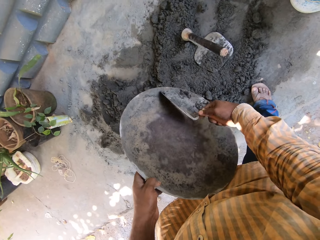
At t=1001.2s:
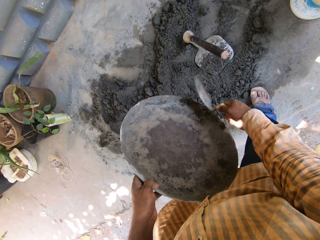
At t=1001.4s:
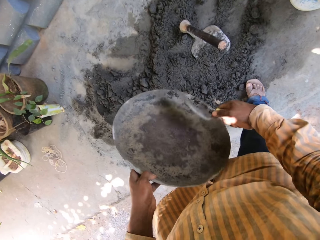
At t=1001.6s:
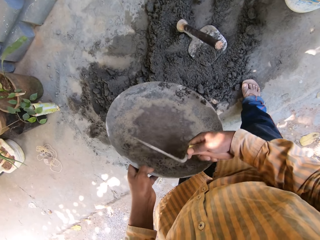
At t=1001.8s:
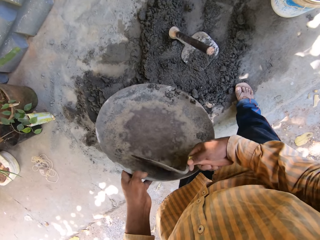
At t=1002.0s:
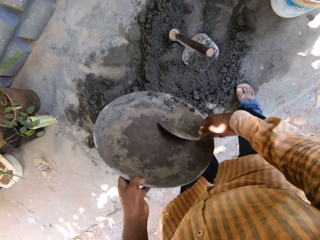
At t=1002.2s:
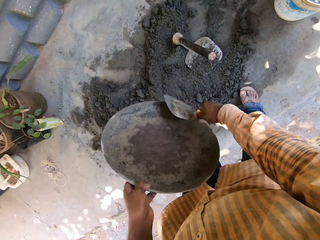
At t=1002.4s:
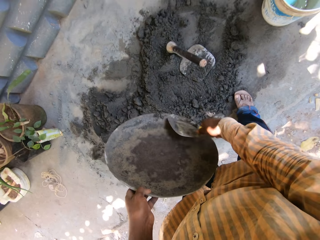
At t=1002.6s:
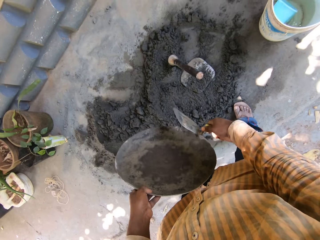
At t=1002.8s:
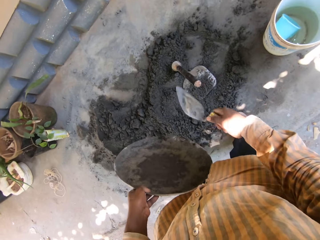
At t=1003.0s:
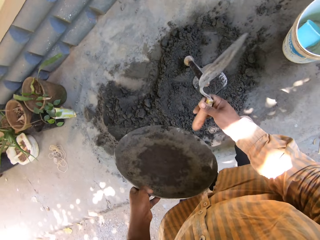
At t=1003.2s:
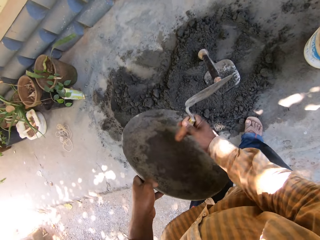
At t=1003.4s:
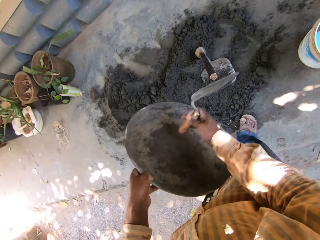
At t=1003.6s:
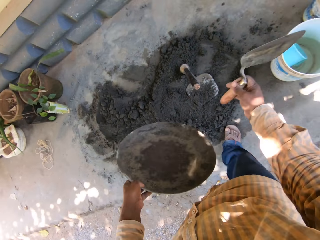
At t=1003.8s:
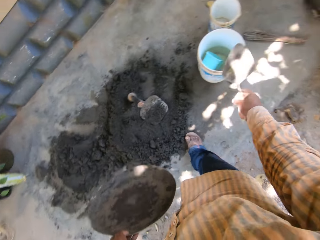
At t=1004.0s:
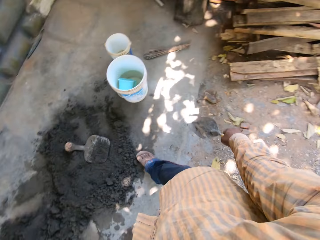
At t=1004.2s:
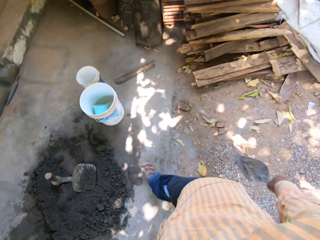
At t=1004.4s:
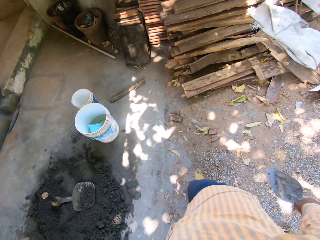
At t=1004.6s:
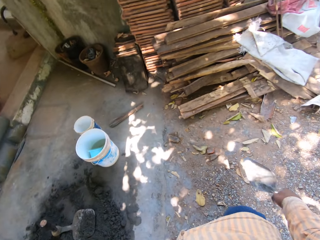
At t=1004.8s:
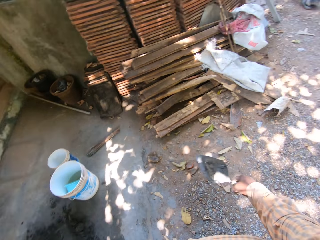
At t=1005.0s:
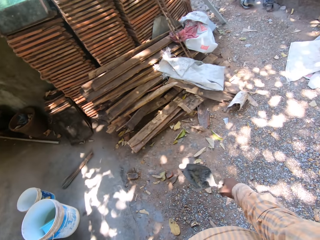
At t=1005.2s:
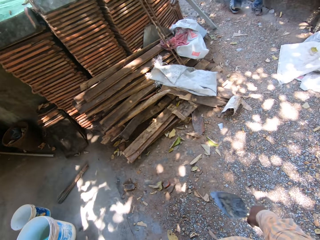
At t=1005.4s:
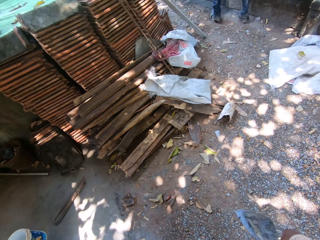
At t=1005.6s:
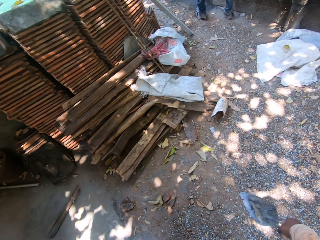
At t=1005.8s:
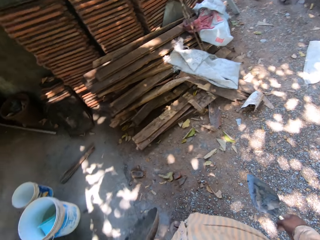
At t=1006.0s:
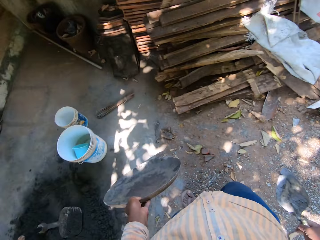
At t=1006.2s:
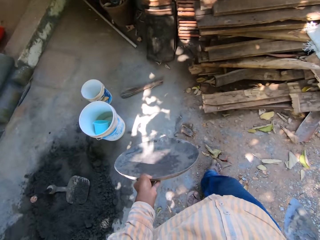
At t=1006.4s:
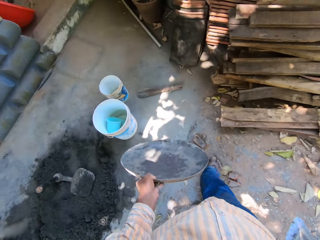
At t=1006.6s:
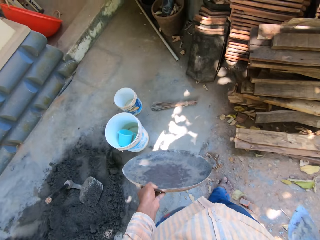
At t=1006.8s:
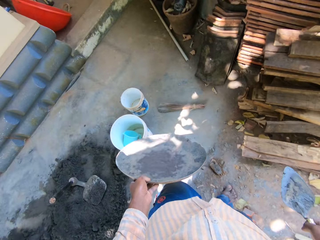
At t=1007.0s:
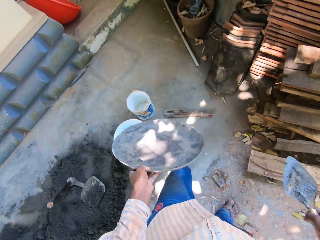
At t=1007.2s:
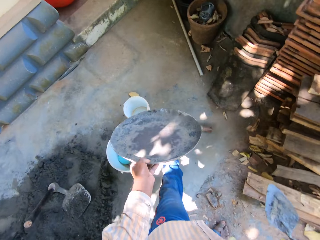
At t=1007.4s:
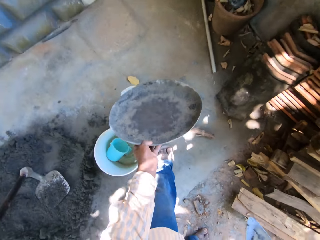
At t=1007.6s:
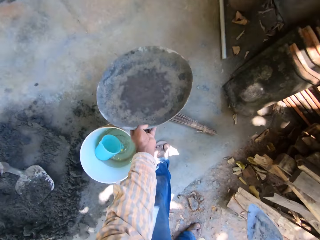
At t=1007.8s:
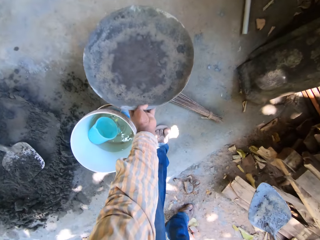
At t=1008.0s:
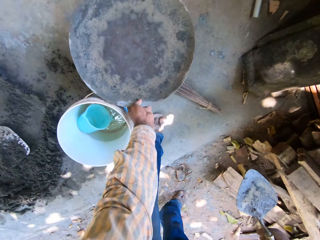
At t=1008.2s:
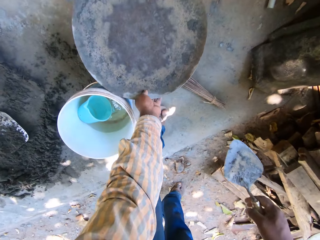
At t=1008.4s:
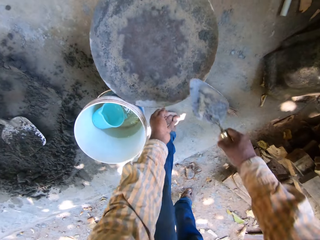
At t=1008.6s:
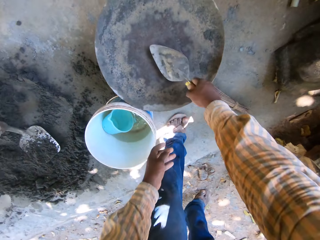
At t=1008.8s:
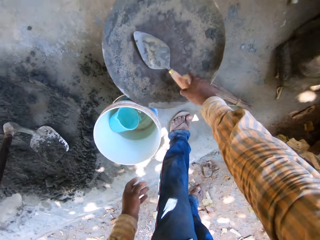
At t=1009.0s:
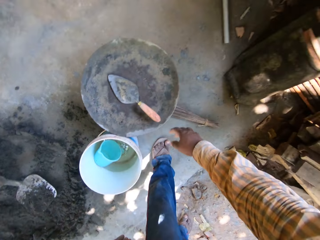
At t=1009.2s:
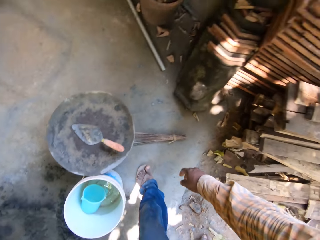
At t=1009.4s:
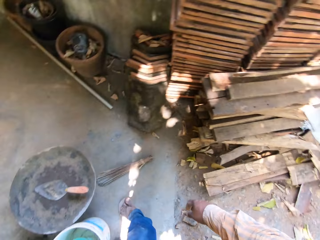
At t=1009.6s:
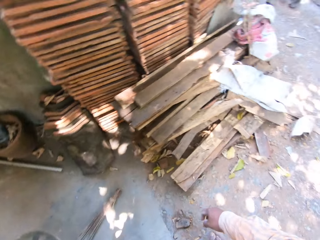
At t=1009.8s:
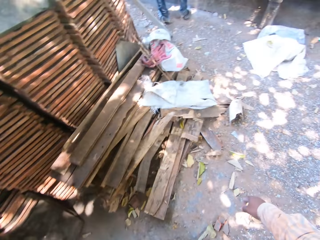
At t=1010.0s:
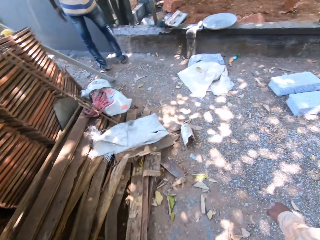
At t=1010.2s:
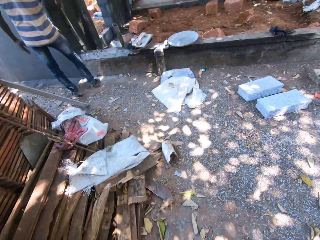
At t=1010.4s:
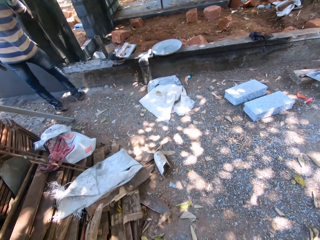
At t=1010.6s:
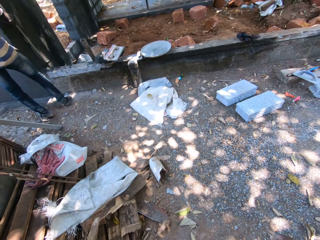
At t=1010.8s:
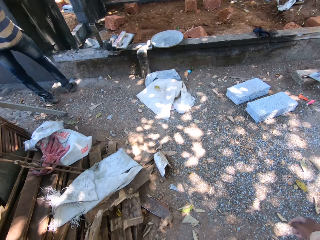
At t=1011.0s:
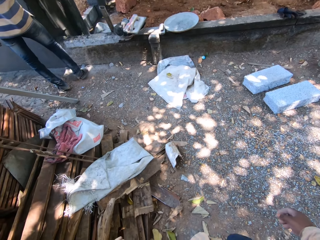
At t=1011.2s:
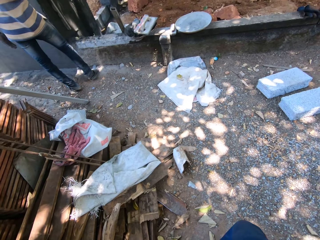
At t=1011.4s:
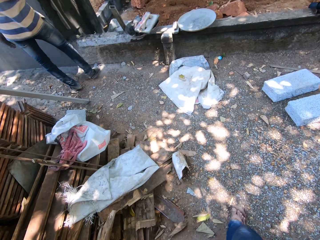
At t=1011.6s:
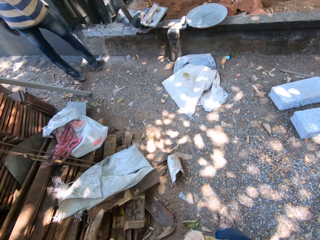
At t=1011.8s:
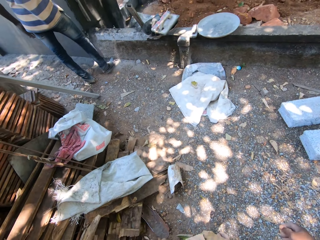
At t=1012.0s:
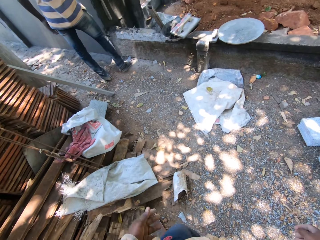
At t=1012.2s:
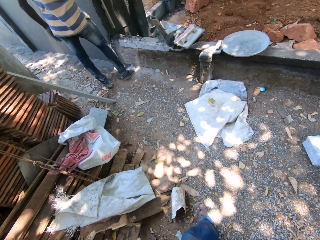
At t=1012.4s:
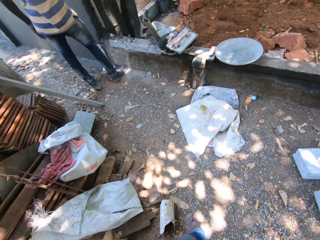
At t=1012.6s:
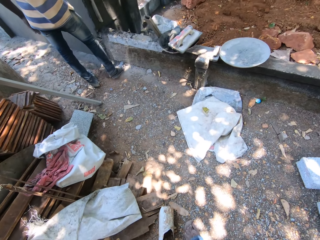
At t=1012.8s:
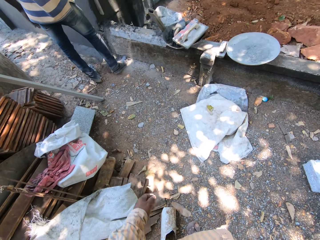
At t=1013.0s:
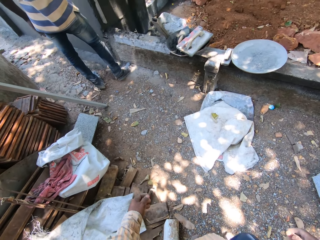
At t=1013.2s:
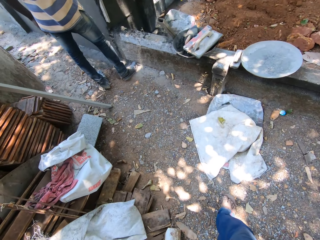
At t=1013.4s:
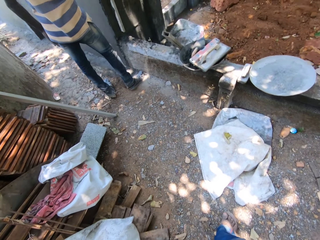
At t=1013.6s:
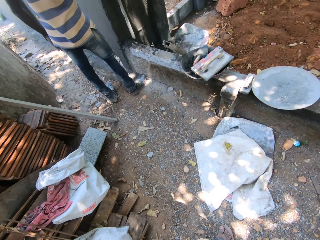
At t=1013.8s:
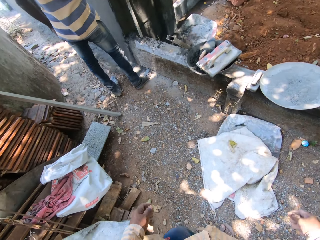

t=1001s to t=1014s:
The camera wearer hits the hand trowel in his right hand on the headpan in his left hand. He stares at the ground. He walks towards the blocks of wood. He drops the headpan on top of a bucket on the ground with his left hand. He drops the hand trowel in his right hand on the headpan. He walks towards a man. The man rubs the wood block on the wall with his right hand.

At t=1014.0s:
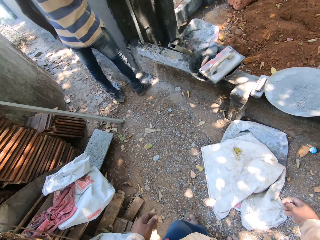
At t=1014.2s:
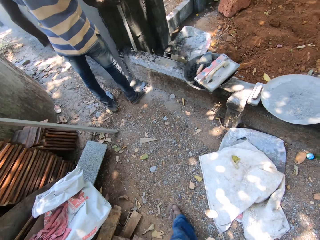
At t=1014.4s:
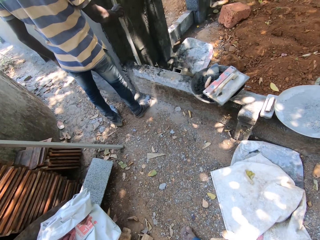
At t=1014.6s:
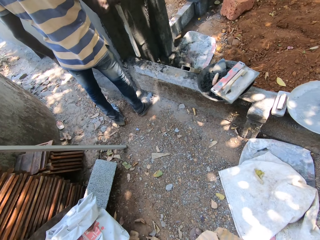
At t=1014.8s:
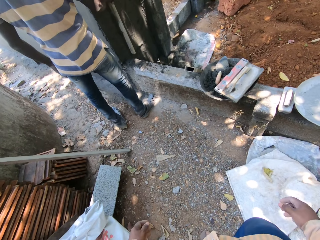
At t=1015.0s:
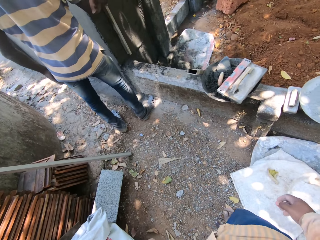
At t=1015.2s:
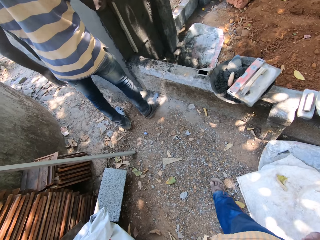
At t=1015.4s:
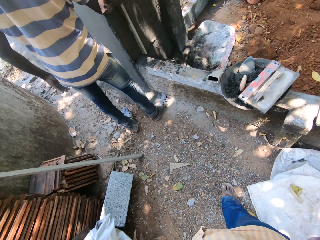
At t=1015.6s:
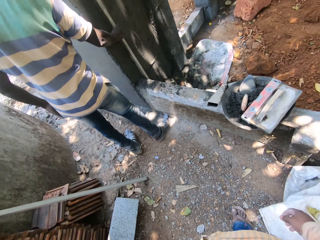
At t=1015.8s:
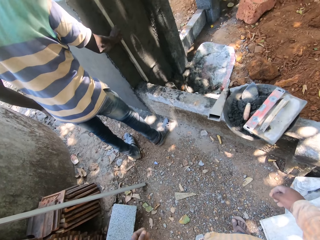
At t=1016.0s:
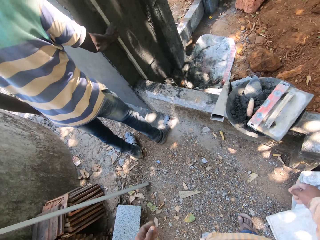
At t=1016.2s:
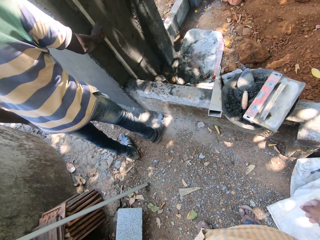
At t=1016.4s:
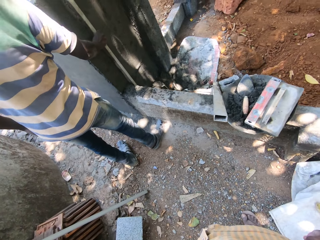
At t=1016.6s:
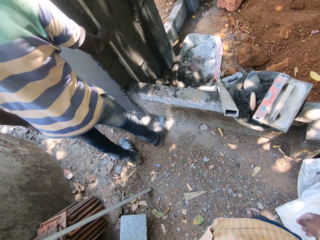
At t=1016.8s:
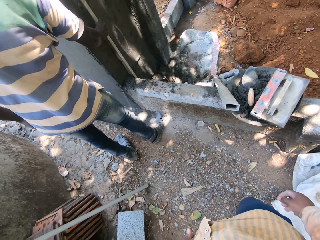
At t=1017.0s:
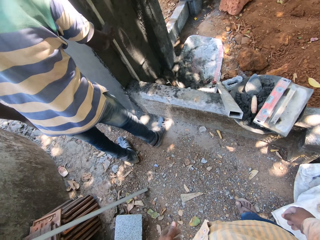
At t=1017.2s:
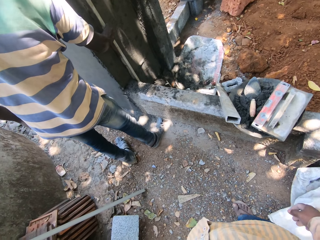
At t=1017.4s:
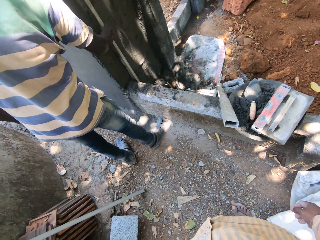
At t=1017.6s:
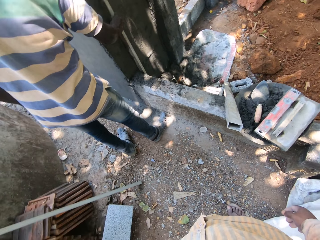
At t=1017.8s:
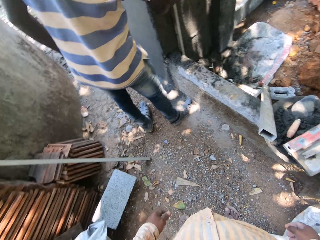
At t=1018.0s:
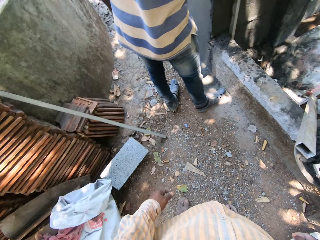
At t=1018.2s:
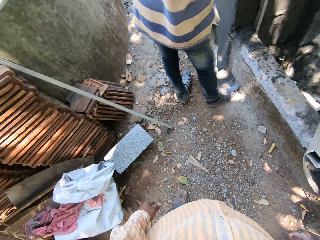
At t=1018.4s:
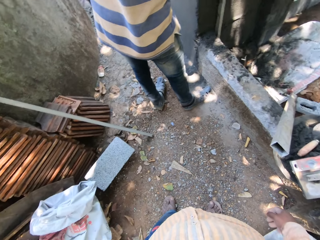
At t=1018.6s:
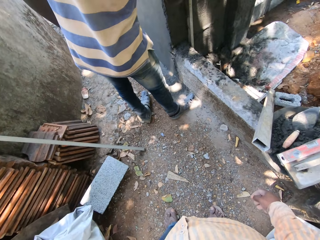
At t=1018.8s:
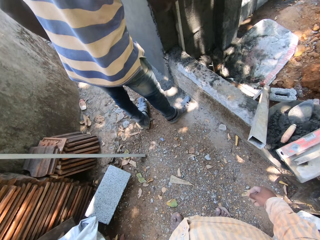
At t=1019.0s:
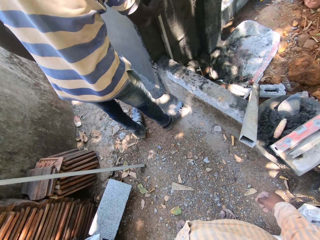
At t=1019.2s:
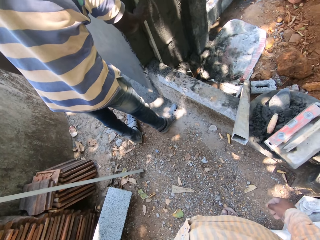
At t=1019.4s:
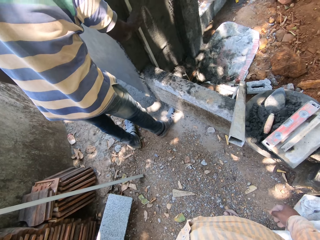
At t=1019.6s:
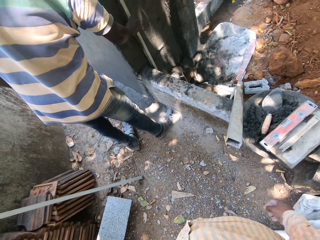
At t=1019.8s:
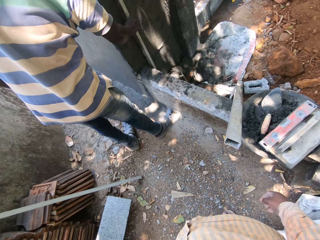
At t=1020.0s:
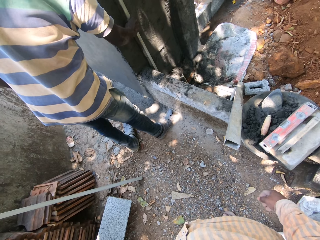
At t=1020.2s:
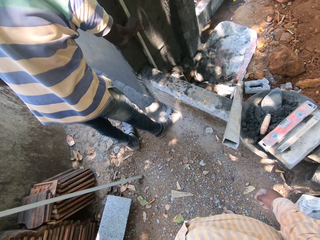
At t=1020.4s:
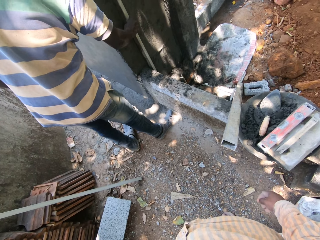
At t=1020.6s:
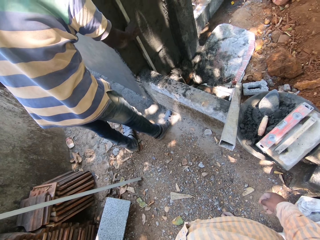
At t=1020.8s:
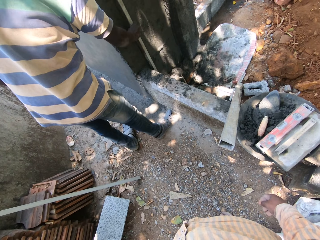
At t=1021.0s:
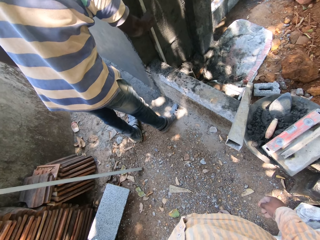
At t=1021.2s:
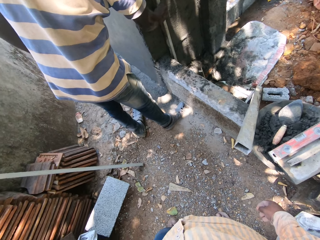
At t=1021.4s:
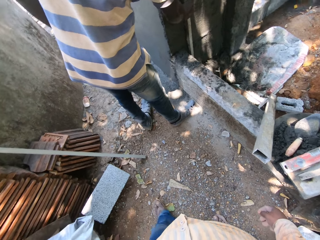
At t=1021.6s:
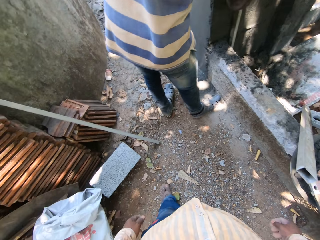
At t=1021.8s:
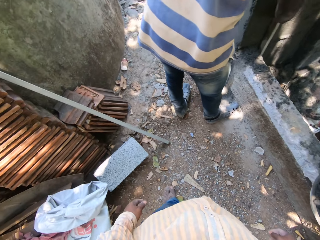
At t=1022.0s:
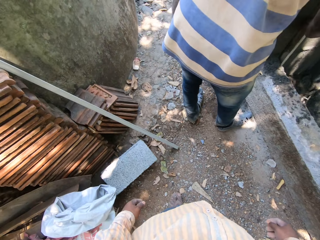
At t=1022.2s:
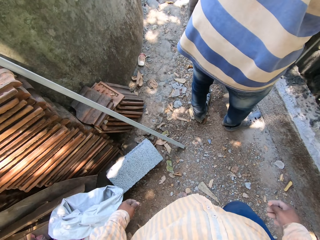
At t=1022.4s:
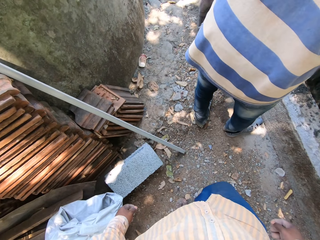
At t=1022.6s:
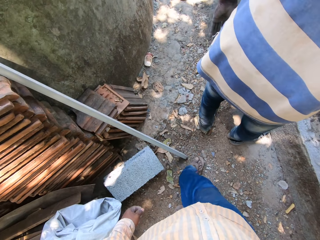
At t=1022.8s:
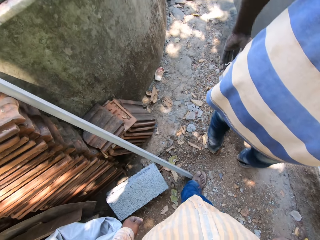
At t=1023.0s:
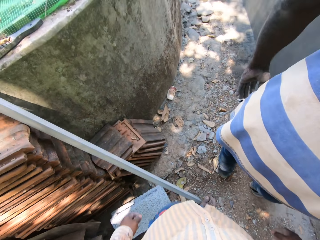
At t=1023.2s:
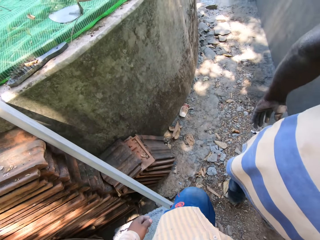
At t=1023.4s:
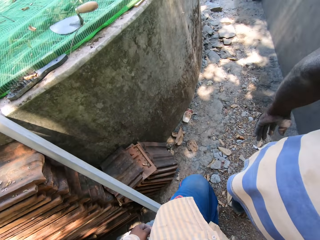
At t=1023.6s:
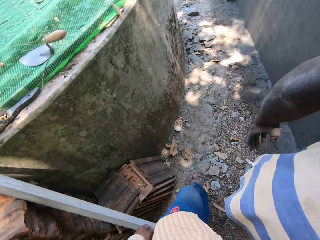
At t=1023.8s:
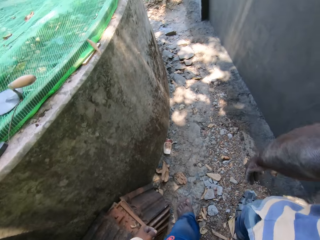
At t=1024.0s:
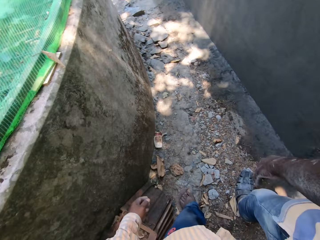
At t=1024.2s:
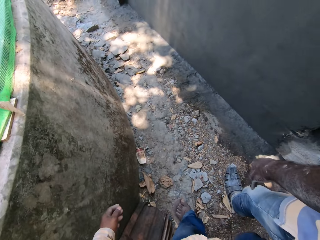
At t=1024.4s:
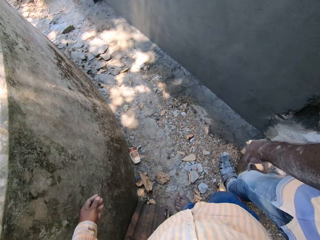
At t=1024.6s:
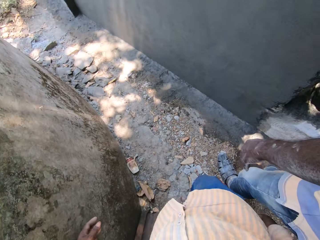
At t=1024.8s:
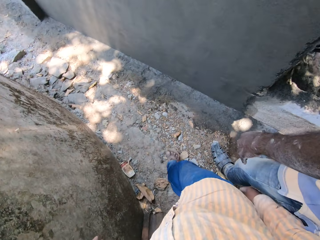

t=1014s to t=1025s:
A man levels the cement with the block of wood. The camera wearer walks towards the wall.
